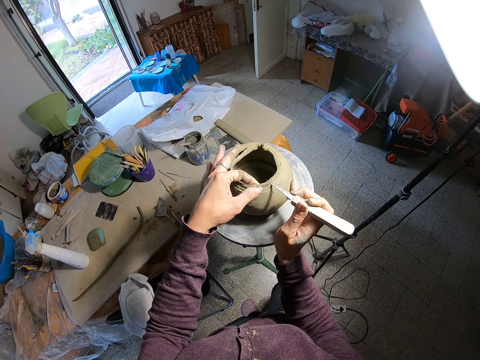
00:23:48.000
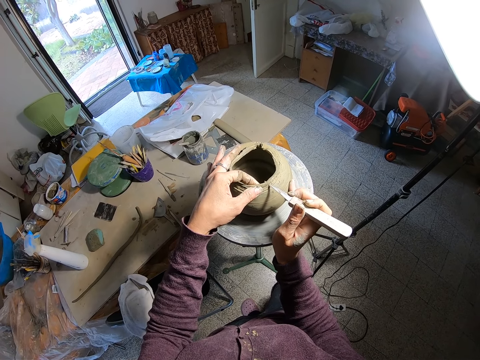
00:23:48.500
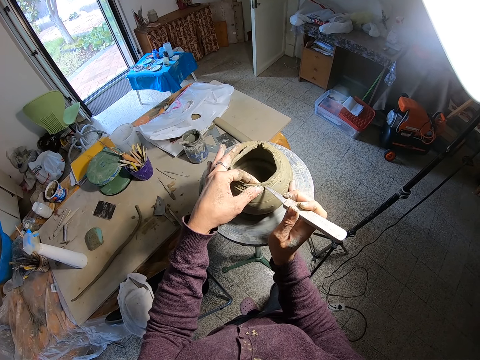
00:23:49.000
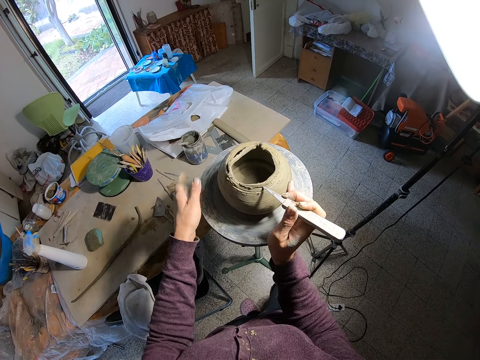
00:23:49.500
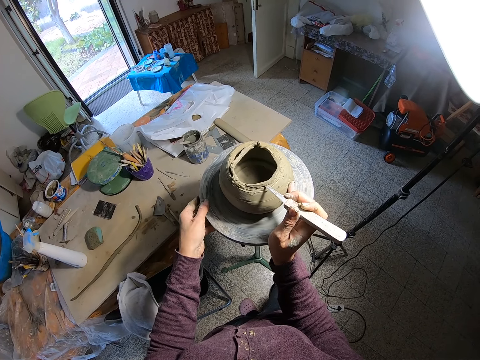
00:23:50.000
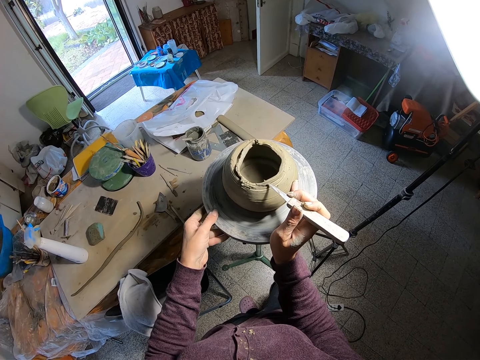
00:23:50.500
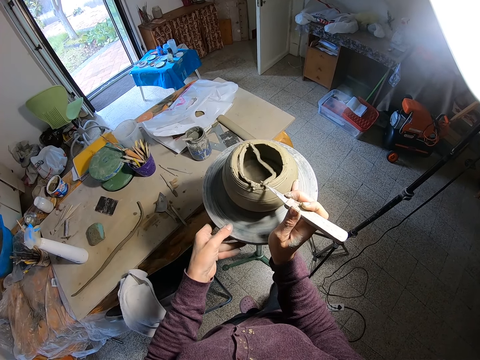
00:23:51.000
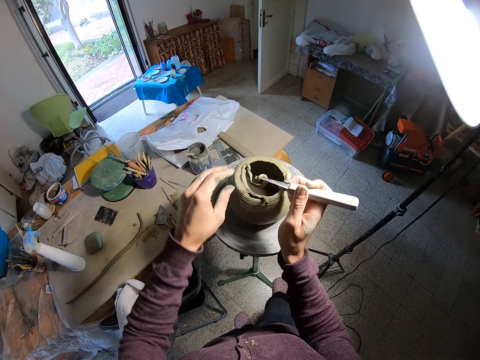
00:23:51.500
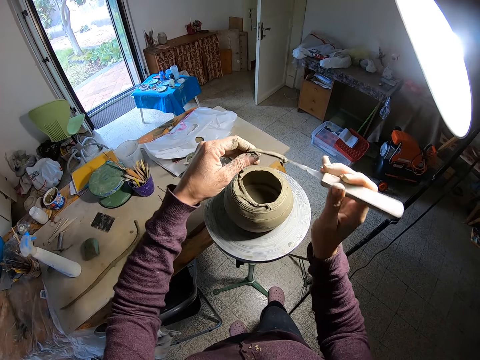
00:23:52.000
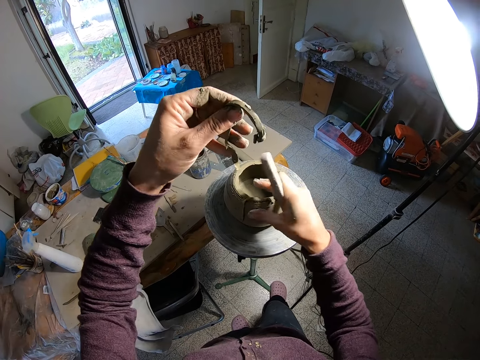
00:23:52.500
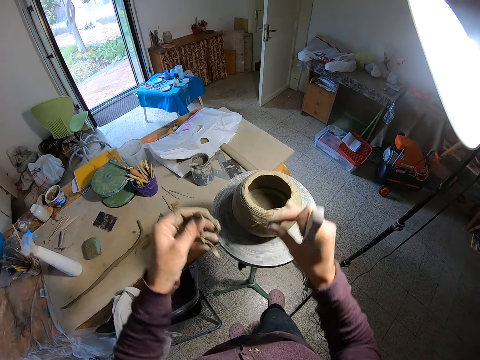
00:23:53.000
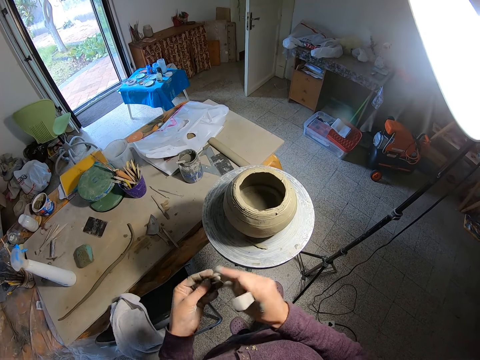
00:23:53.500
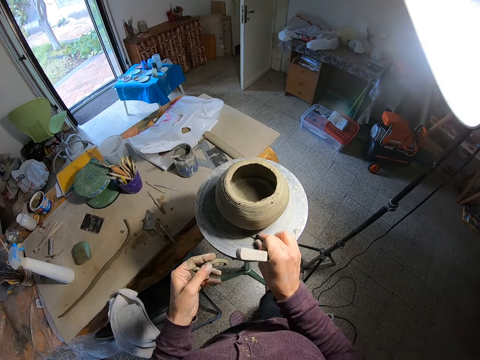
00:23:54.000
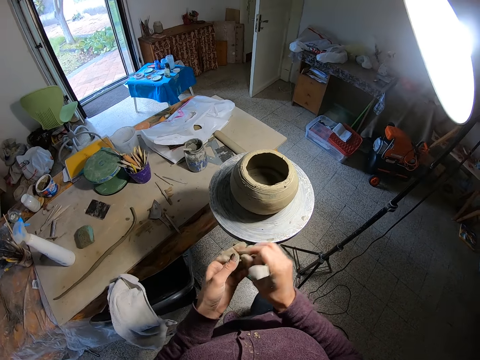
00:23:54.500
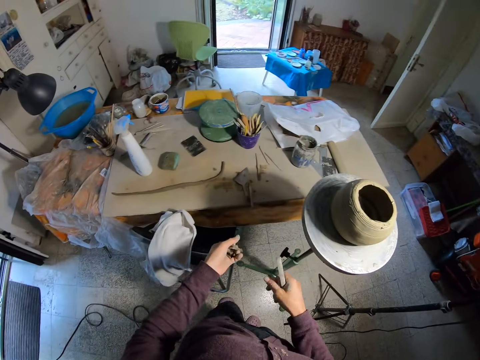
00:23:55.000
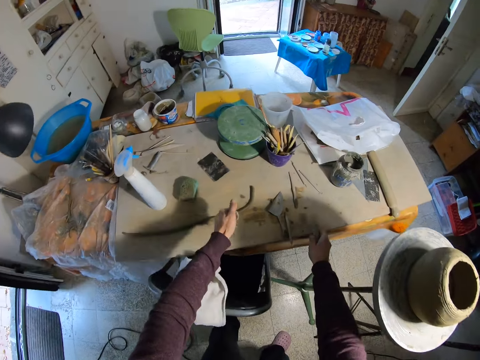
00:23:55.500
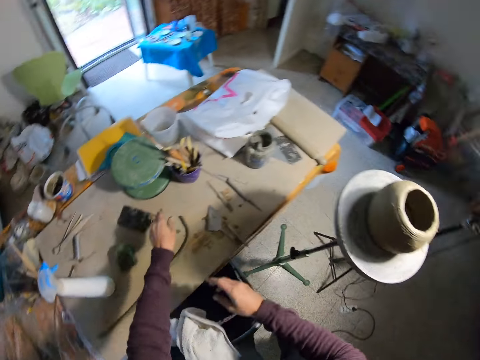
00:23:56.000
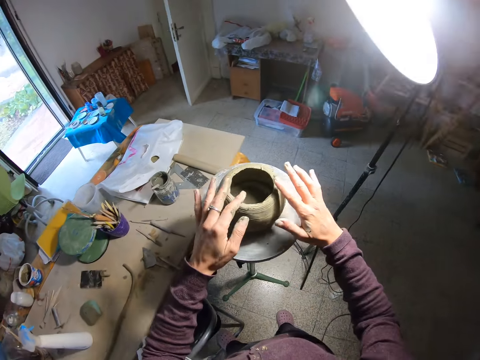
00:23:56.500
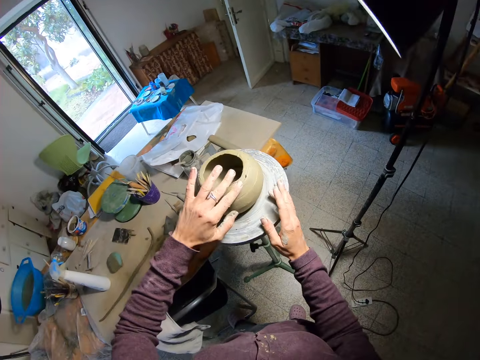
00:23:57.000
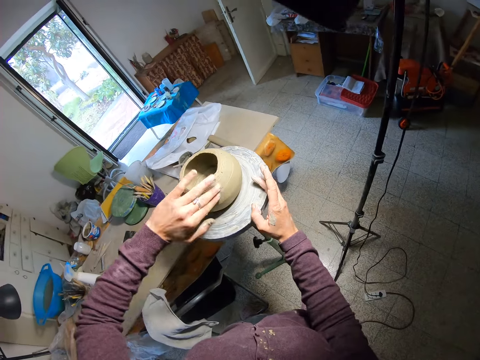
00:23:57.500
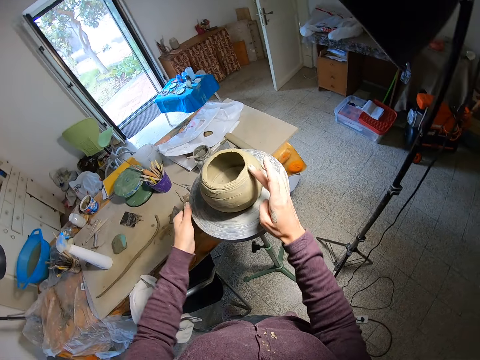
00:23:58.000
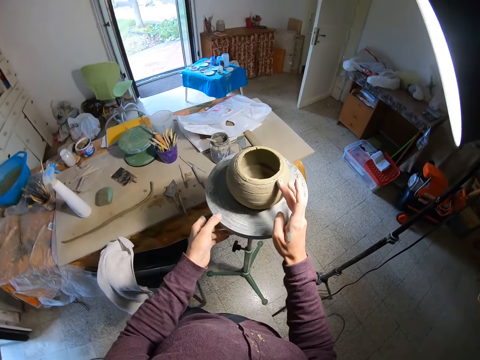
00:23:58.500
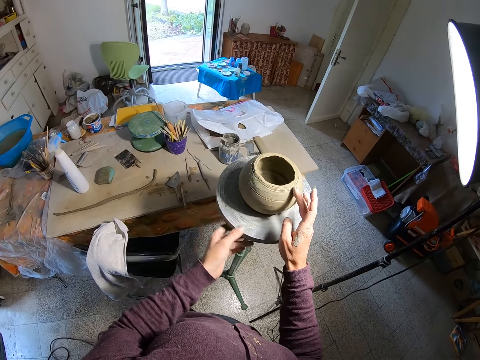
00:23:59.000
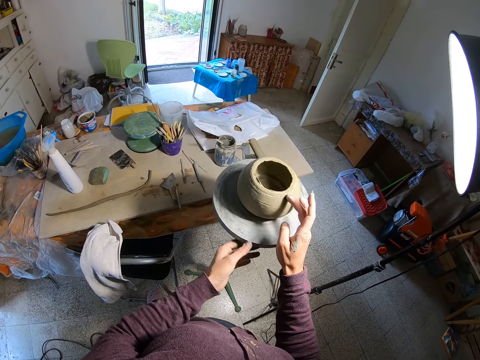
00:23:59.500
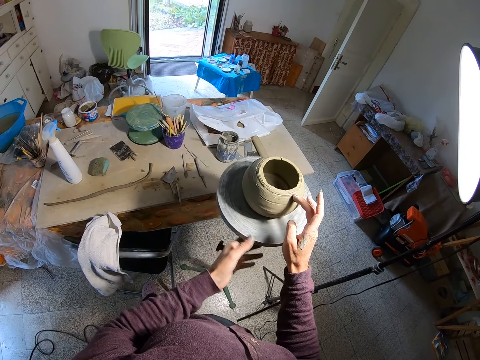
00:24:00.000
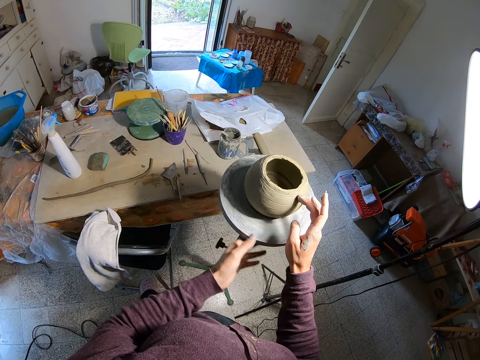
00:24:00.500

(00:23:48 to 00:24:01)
The camera wearer holds the clay mold on the pottery wheel with her left hand. She carves the clay mold on the pottery wheel with the fettling knife in her right hand. She carves the clay mold on the pottery wheel with the fettling knife in her right hand again. She turns the pottery wheel with her left hand. She lifts pottery material. She takes excess clay from the fettling knife in her right hand with her left hand. She picks pottery material with her right hand. She removes the excess clay from the clay mold on the pottery wheel with her left hand. She drops material on the left hand. She picks excess clay from the pottery wheel with her right hand. She passes the excess clay from her right hand to her left hand. She drops the excess clay on the table with her left hand. She drops the fettling knife on the table with her right hand. She smoothens the clay mold on the pottery wheel with both hands. She places her right hand on the pottery wheel. She smoothens the item with her left hand. She smoothens the clay mold on the pottery wheel with her right hand. She turns the pottery wheel with her left hand.

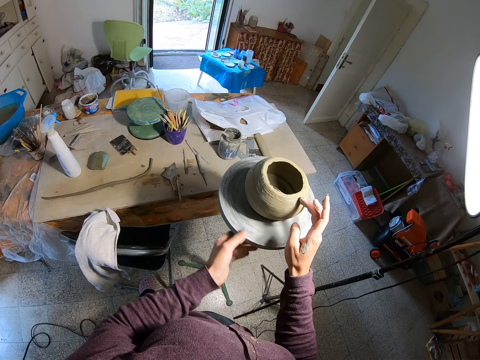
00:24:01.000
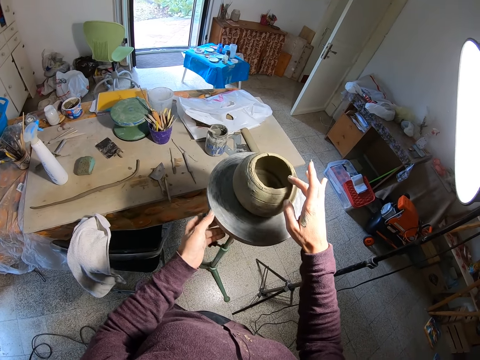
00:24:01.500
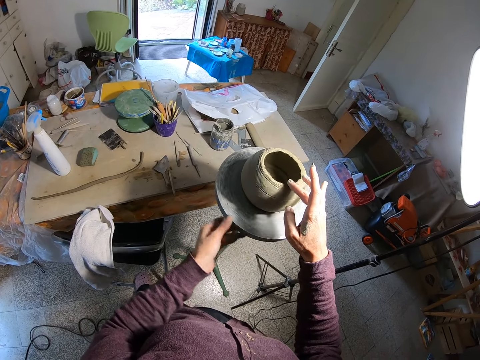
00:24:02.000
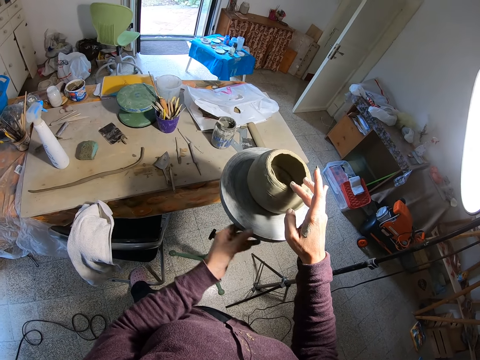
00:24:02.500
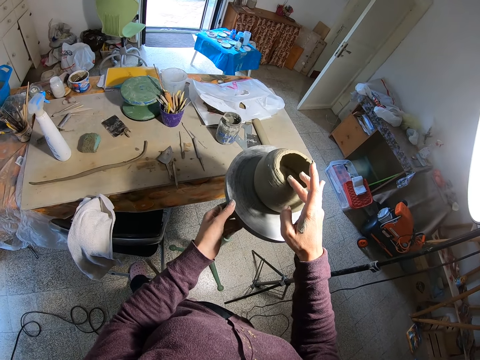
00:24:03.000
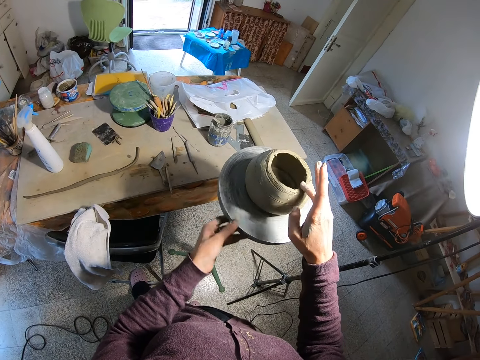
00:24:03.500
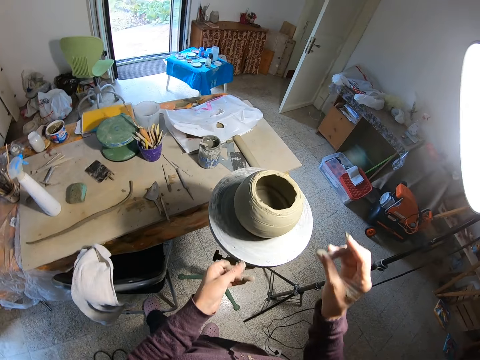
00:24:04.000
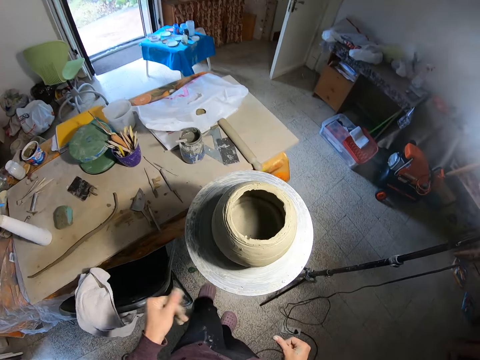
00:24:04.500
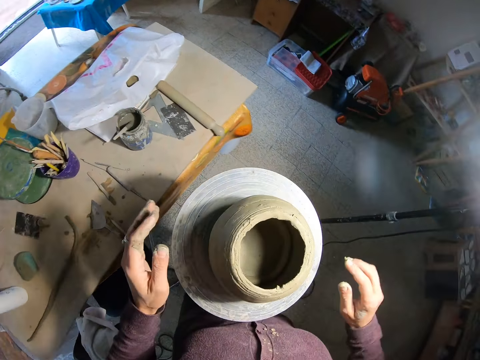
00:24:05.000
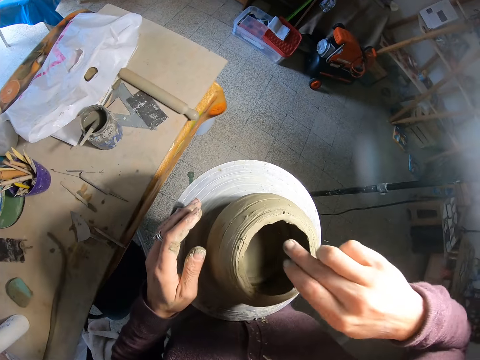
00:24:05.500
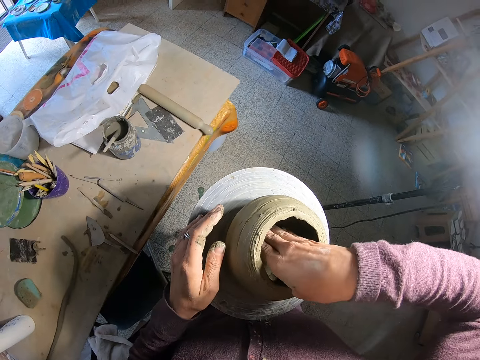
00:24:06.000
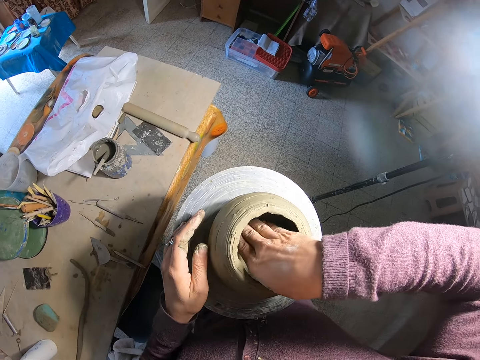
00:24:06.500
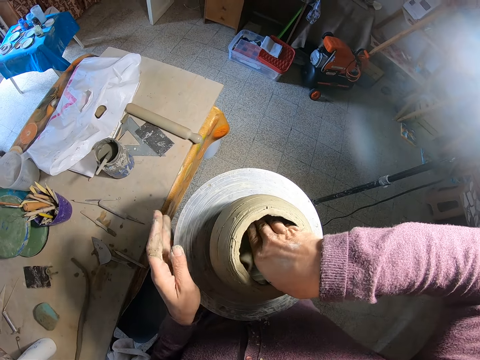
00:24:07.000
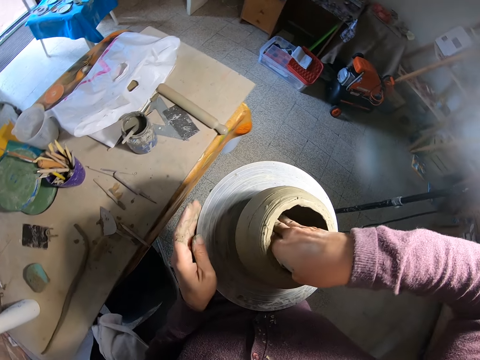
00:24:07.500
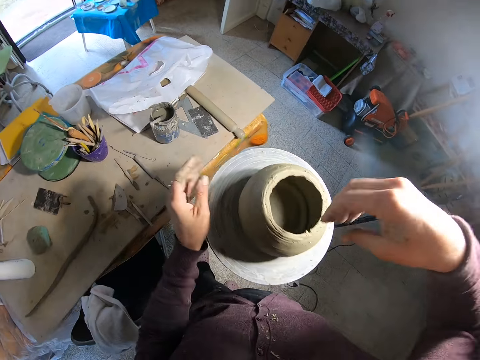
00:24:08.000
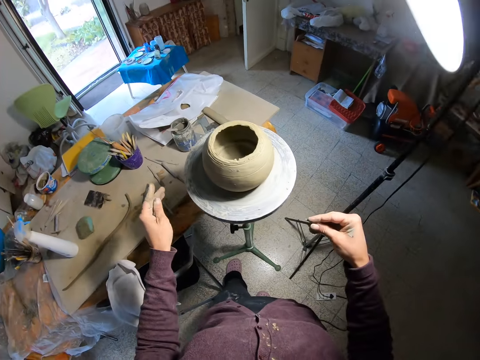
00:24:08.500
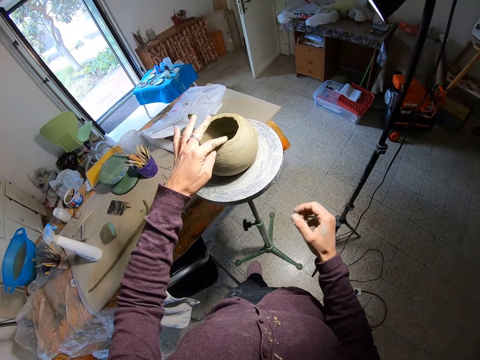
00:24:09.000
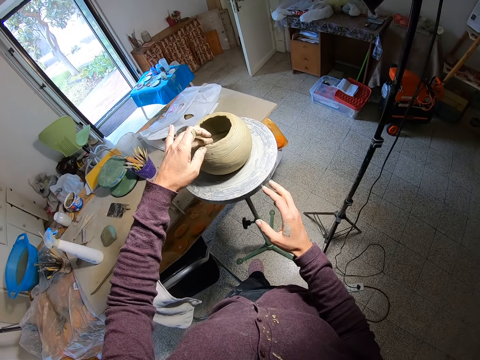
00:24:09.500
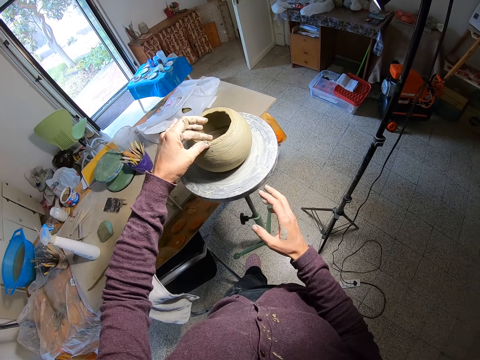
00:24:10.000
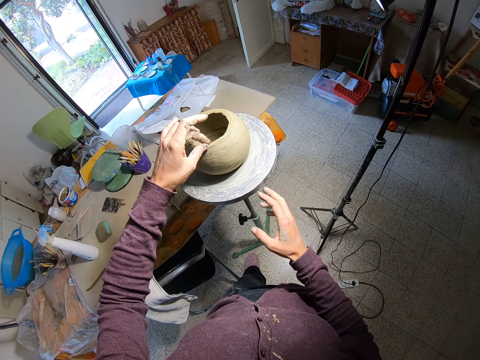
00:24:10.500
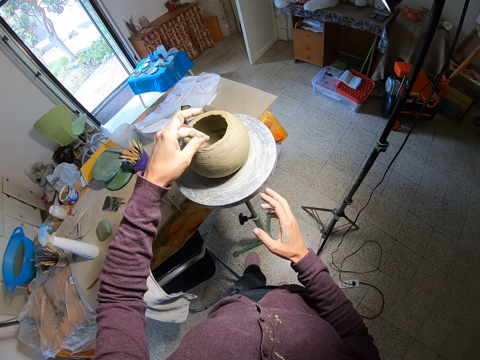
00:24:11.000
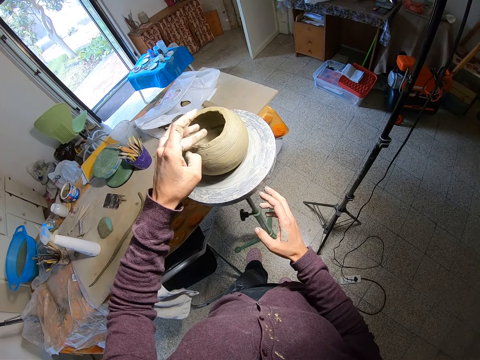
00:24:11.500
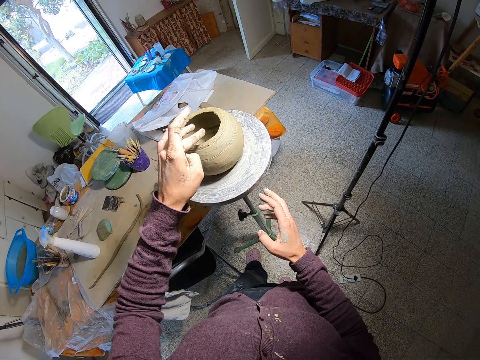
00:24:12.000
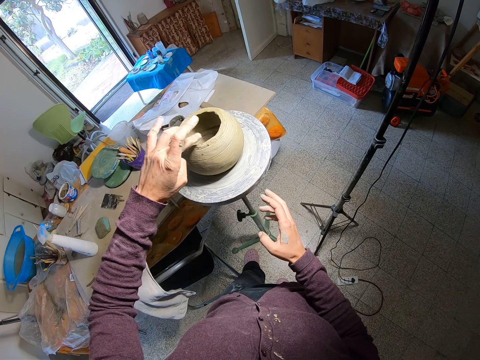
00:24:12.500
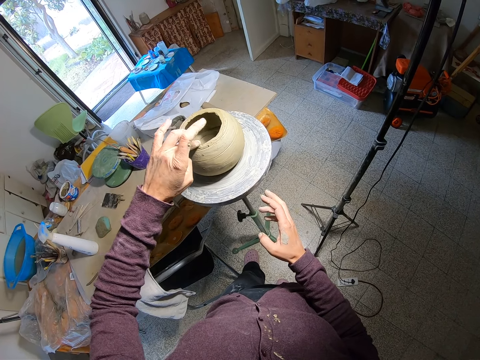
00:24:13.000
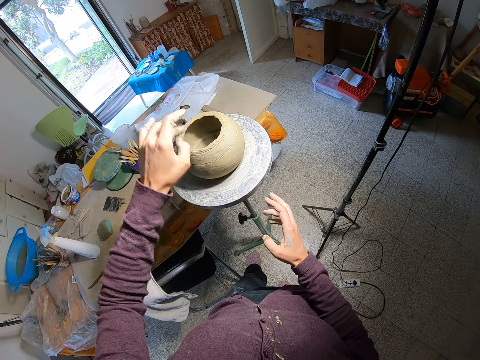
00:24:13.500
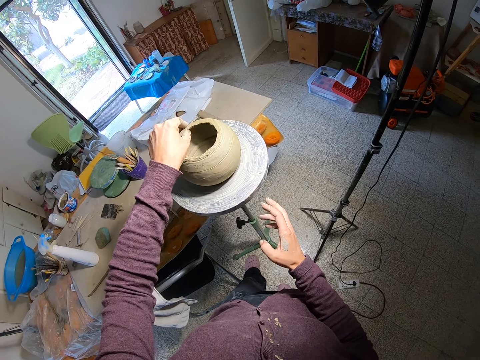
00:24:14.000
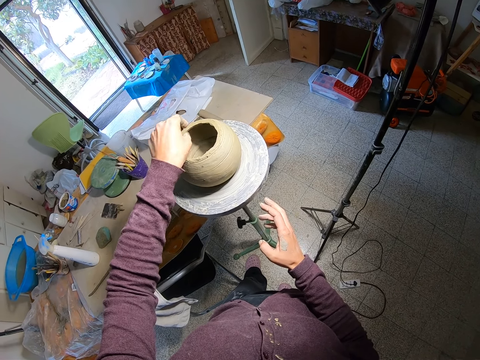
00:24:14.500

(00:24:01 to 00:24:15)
The camera wearer smoothens the item with her right hand. She spins the pottery wheel. She places her hand on the pottery wheel. She dips her hand inside the molded item. She cleans inside the clay mold on the pottery wheel with her right hand. She moves her hand inside the molded item. She rubs her fingers. She smoothens the edges of the clay mold on the pottery wheel with her left hand.
